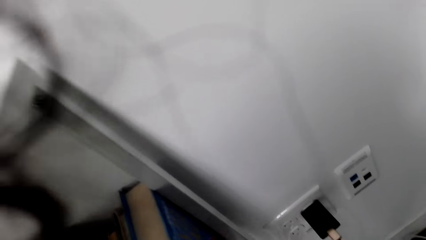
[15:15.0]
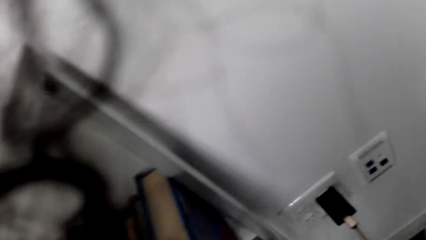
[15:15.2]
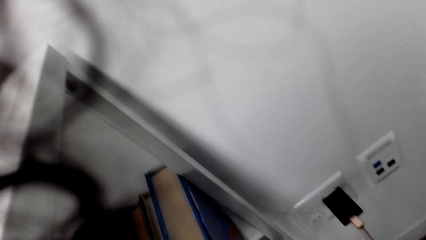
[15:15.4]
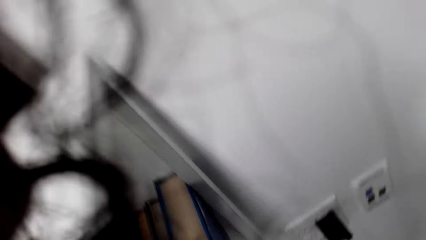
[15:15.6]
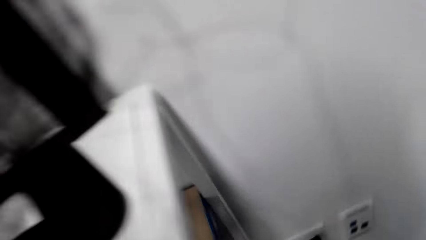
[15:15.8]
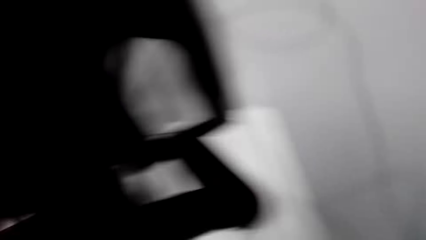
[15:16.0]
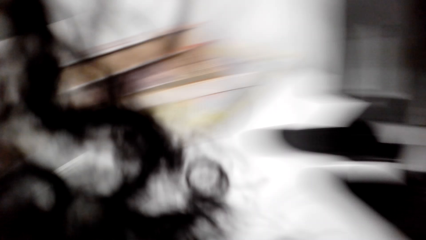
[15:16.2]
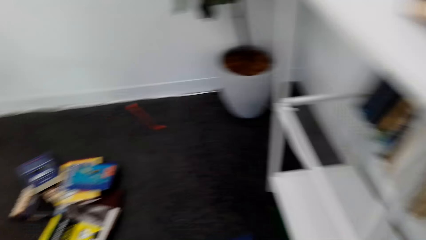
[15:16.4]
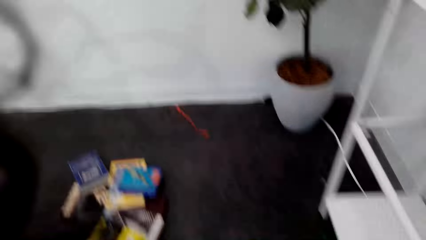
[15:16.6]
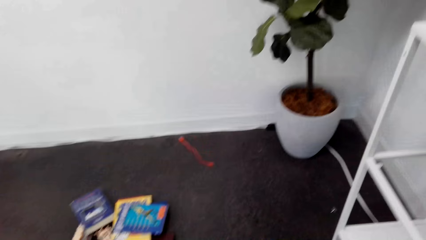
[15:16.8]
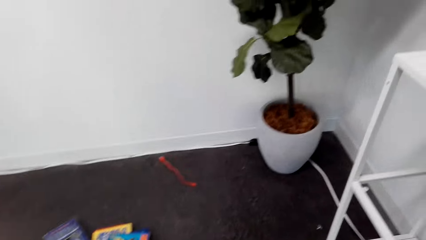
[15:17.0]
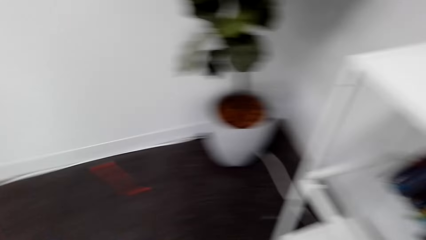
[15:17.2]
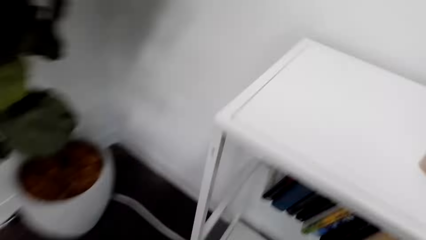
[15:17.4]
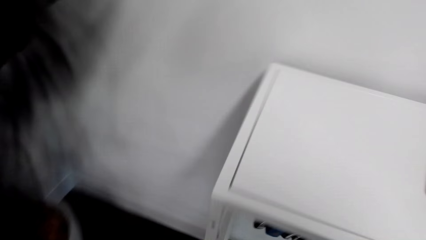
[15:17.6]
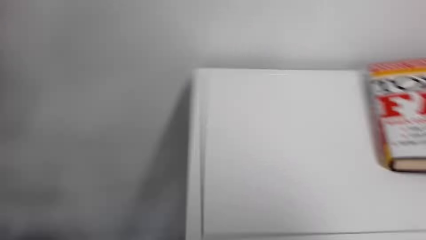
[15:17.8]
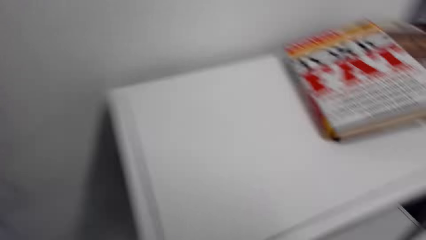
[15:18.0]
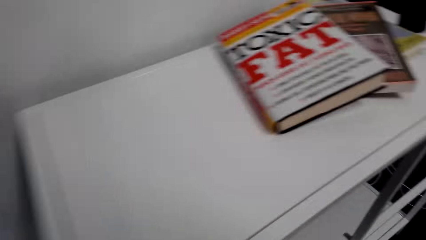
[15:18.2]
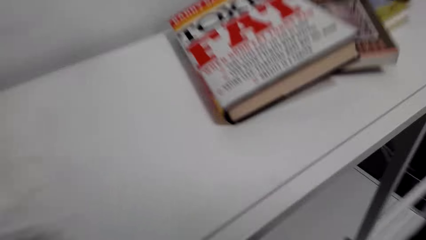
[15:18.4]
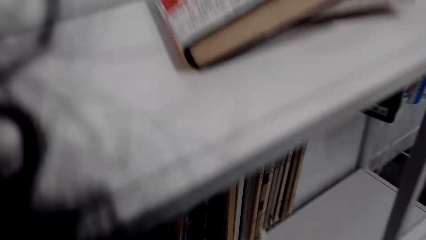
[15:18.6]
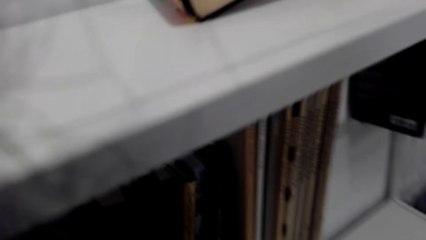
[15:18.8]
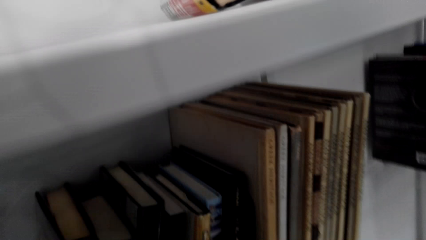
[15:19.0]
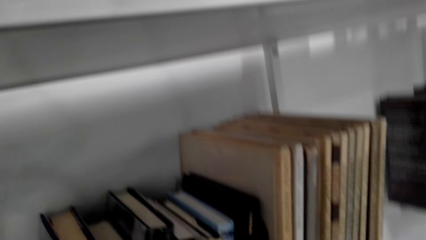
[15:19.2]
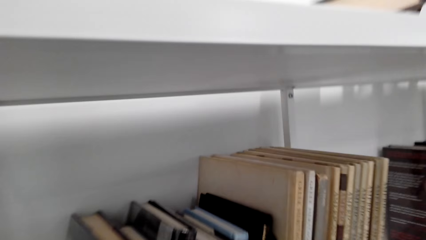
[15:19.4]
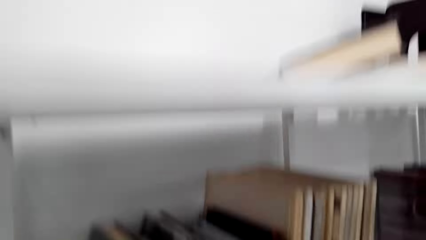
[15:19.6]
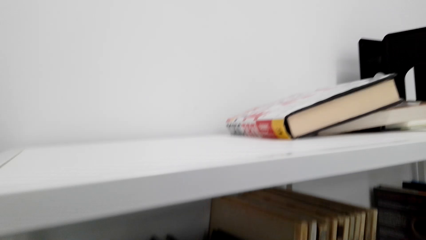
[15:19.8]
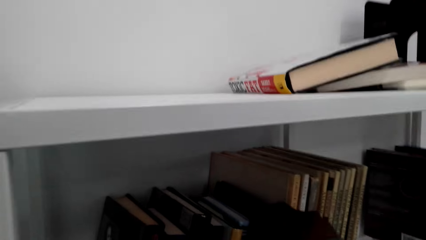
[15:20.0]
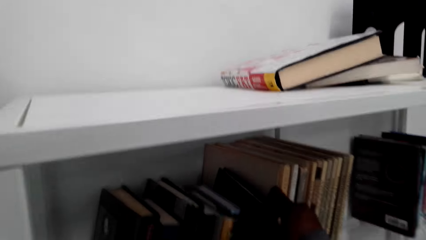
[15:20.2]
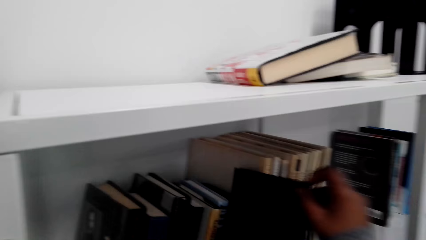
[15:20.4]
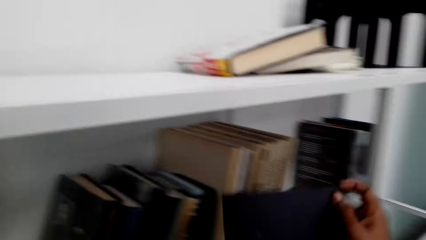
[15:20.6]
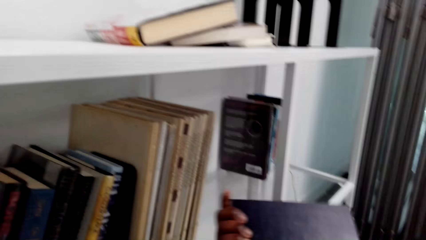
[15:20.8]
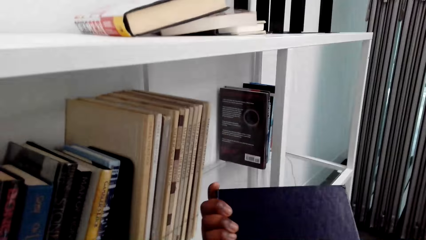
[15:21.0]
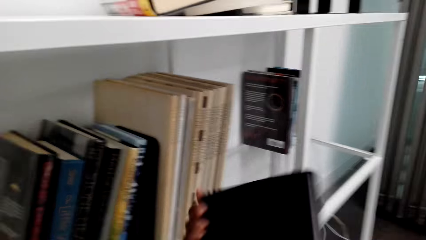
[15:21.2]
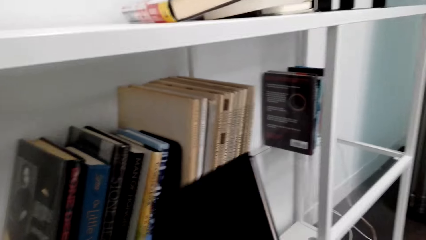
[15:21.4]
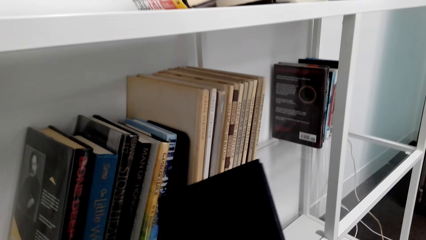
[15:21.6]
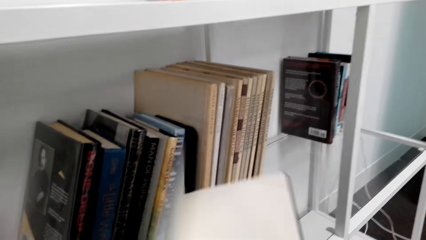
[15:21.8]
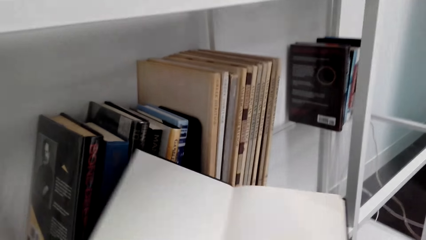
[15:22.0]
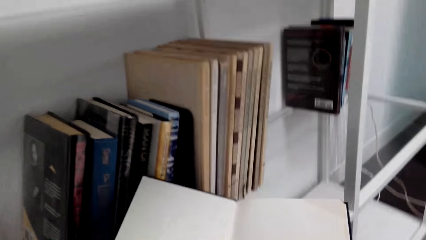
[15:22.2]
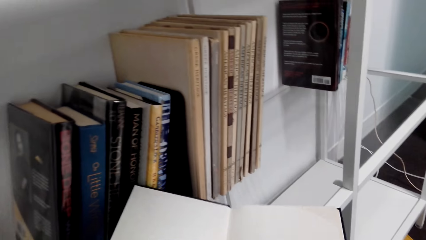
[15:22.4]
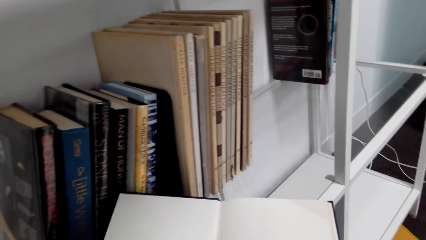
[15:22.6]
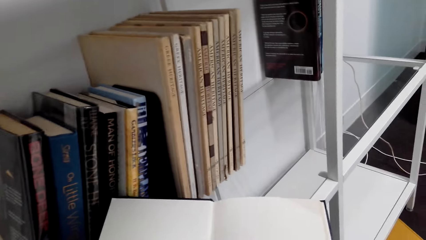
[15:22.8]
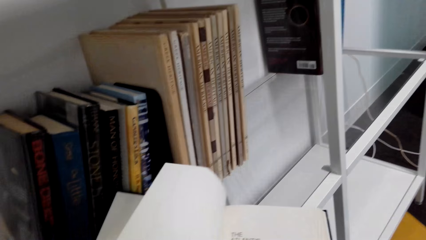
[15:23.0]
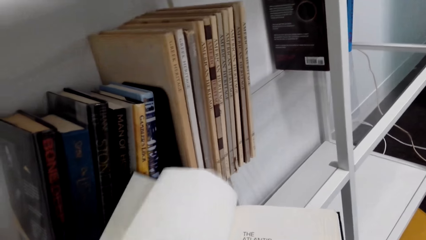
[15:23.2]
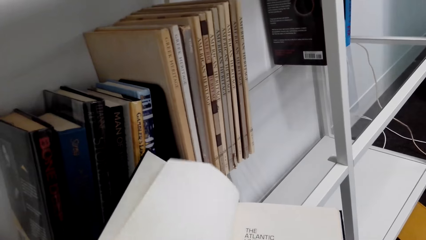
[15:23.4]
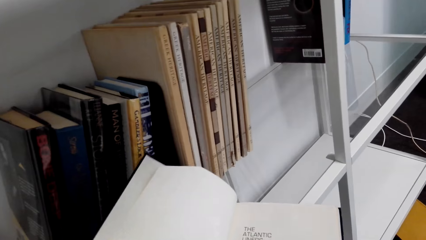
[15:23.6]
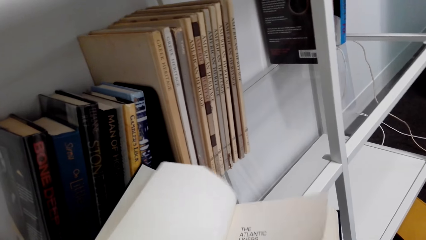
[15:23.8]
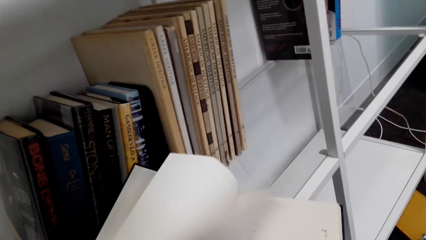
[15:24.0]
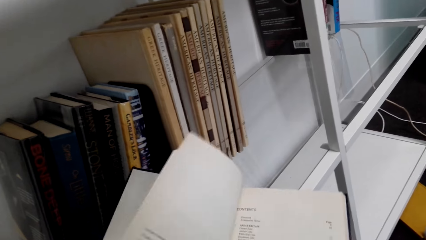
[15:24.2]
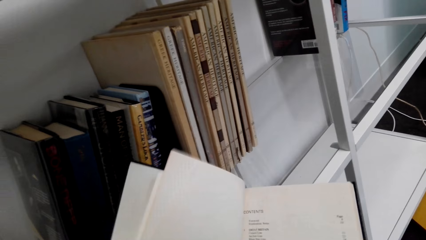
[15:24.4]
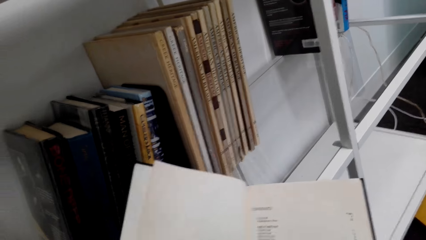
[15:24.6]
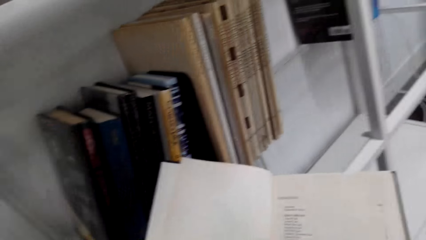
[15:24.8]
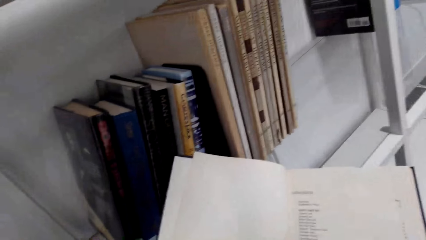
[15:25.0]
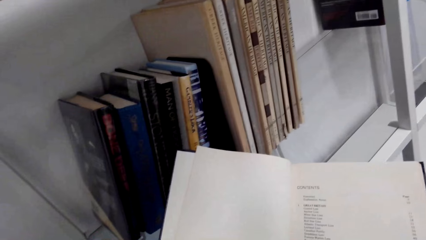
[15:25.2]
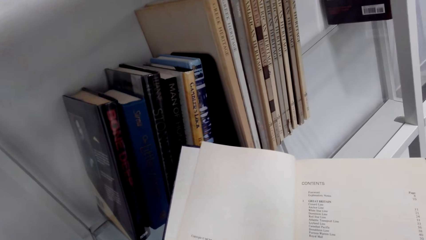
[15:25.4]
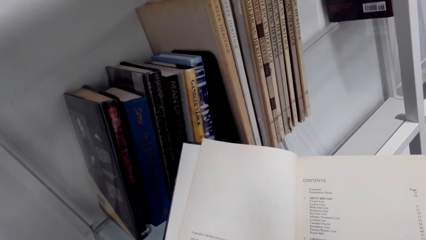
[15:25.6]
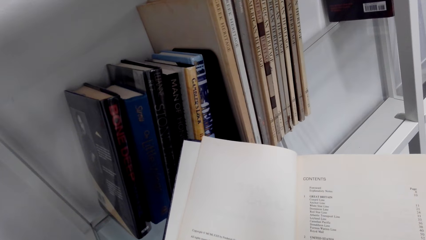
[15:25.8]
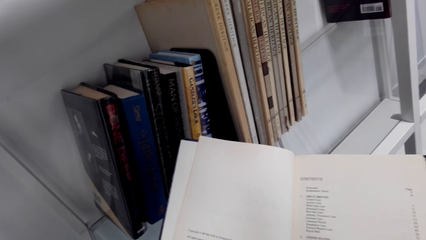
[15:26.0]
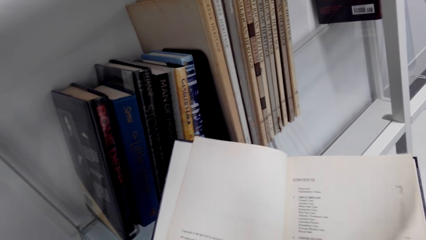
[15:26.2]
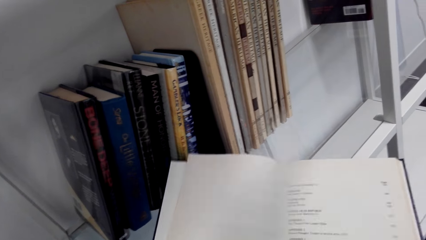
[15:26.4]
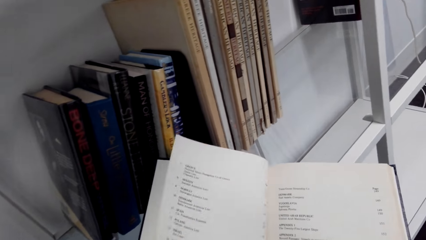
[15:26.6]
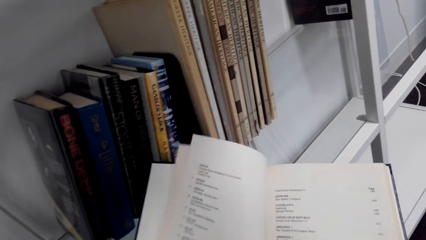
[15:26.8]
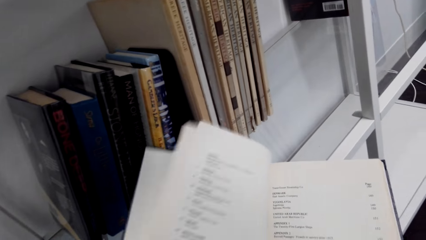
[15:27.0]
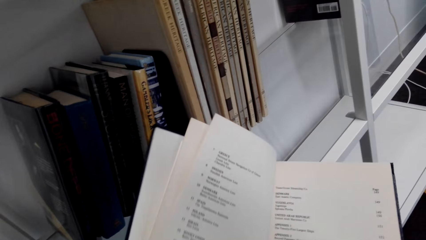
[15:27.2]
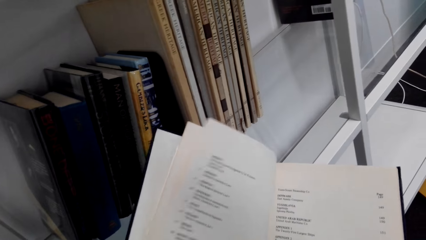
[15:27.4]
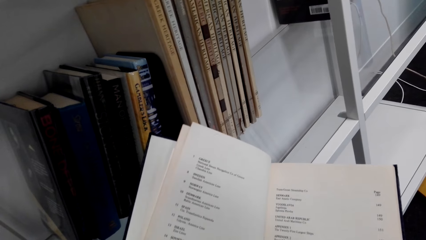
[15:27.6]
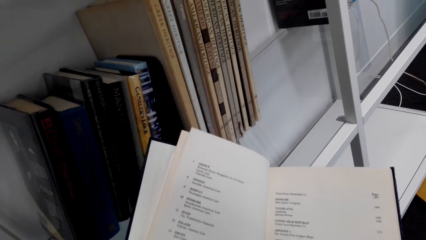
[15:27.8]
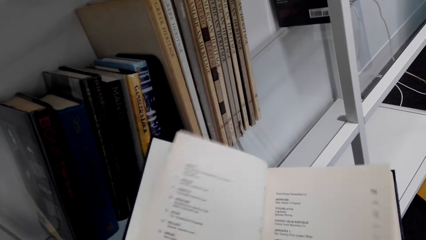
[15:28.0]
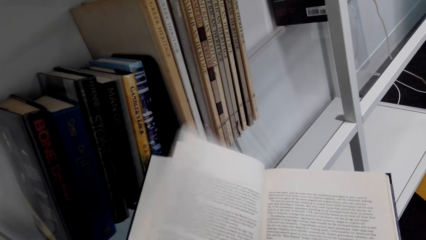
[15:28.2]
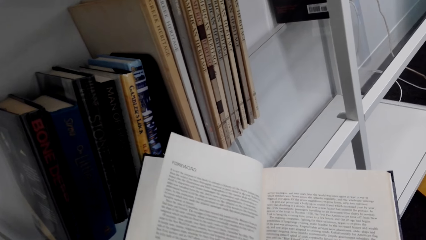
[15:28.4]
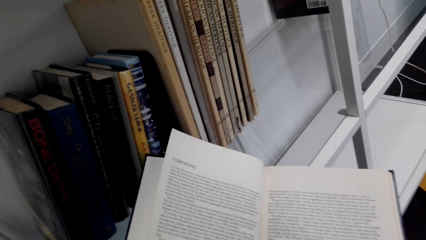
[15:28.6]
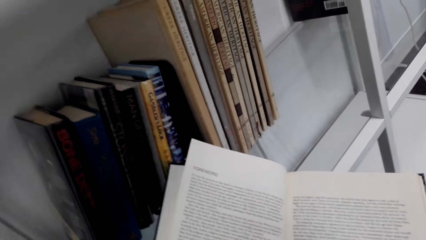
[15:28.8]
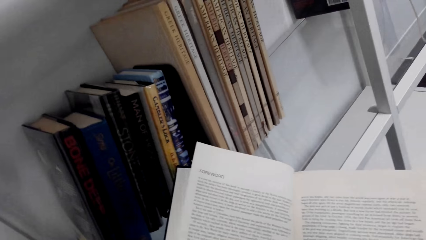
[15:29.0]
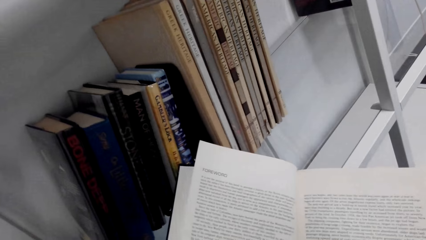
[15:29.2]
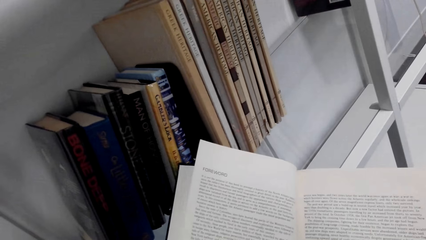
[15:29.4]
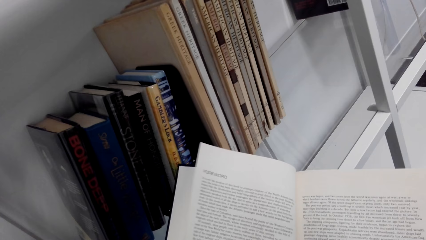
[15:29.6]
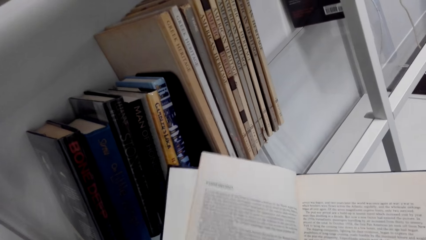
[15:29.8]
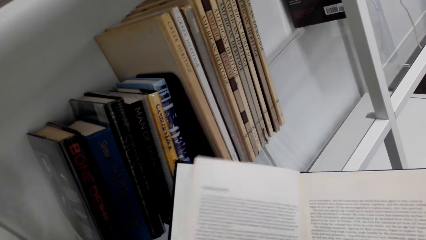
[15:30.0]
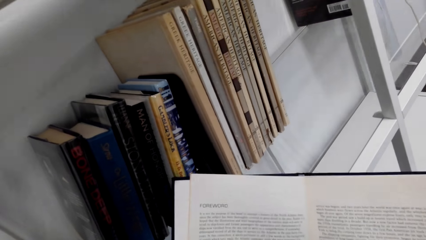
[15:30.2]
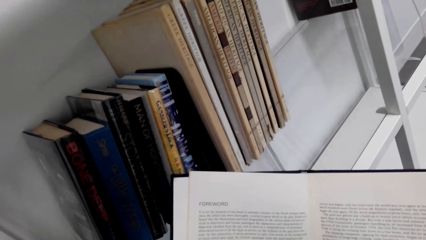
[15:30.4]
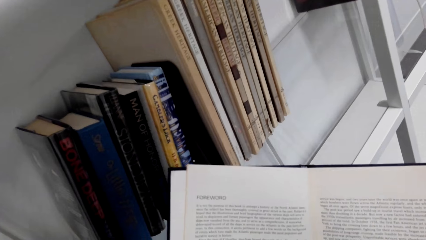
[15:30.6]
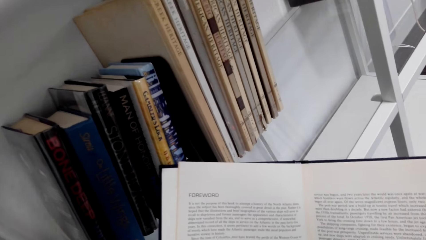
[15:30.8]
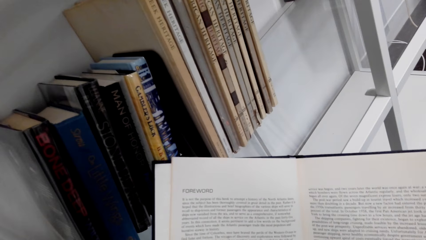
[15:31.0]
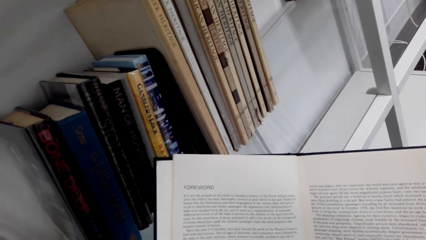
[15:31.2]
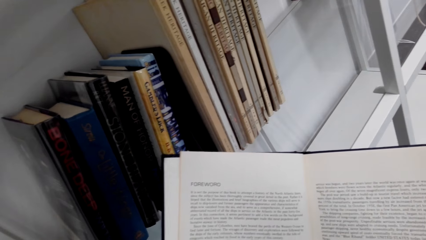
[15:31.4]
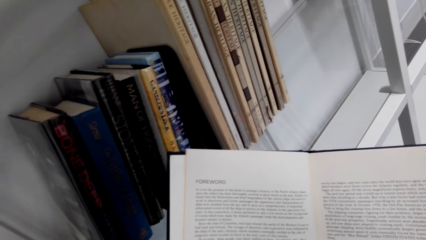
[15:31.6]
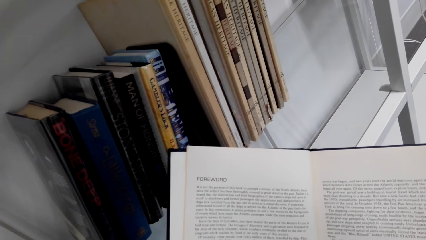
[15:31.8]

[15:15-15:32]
The camera wearer arranges novels in the cabinet. They move books with the left hand. They look around. They look around again. They look in the cabinet. They take a novel from the cabinet. They look at the novel. They open the book with the right hand. They peruse the book with the left hand. They read the book on the hands. They peruse the book with the left hand.
